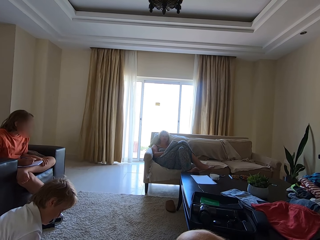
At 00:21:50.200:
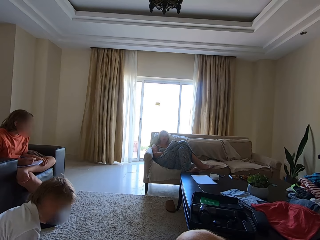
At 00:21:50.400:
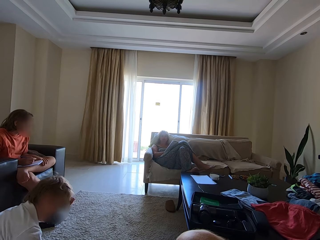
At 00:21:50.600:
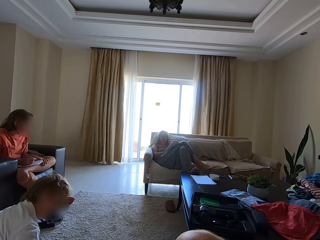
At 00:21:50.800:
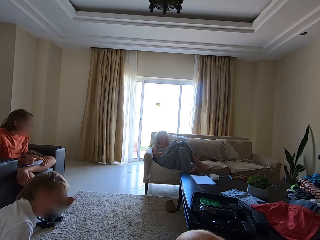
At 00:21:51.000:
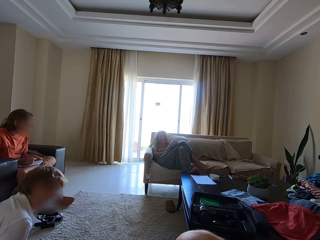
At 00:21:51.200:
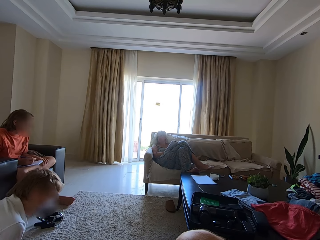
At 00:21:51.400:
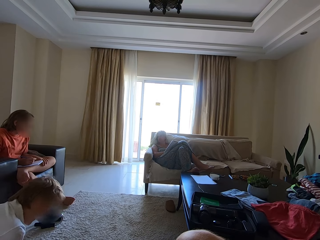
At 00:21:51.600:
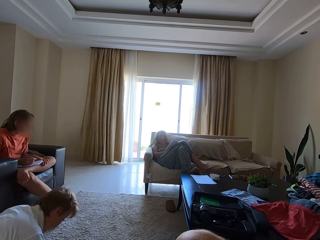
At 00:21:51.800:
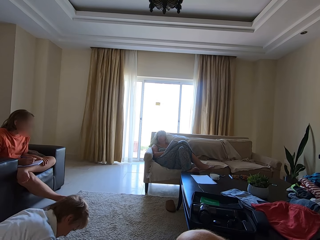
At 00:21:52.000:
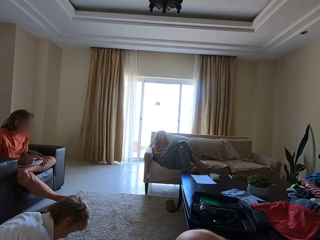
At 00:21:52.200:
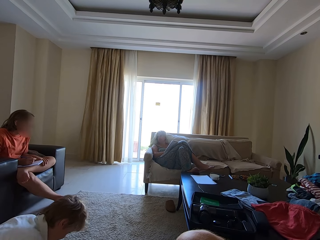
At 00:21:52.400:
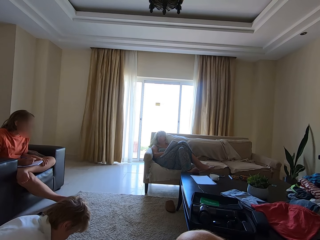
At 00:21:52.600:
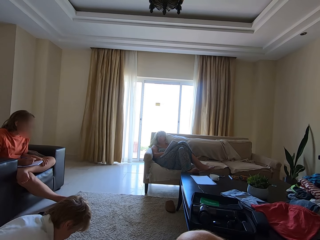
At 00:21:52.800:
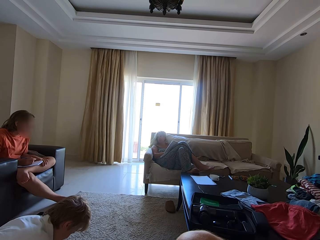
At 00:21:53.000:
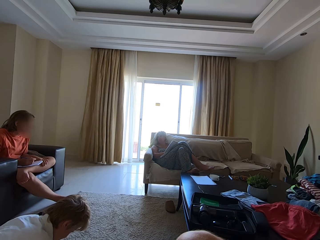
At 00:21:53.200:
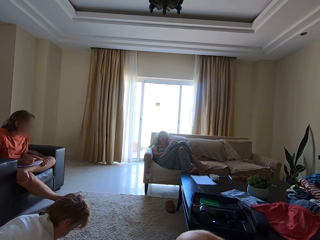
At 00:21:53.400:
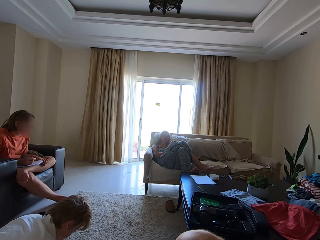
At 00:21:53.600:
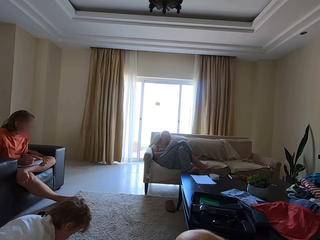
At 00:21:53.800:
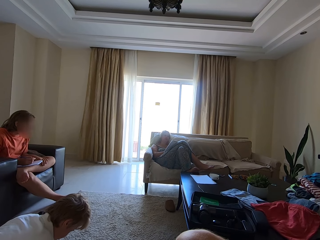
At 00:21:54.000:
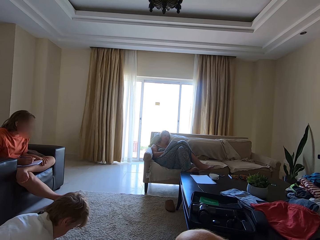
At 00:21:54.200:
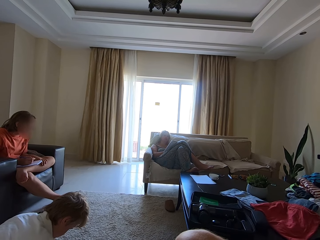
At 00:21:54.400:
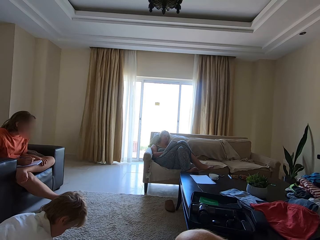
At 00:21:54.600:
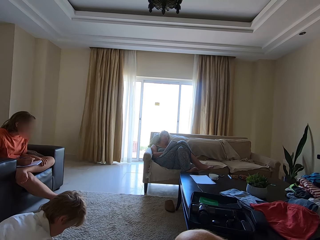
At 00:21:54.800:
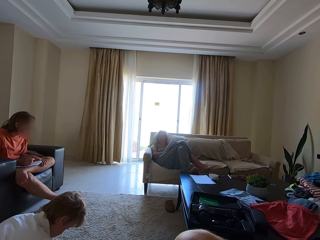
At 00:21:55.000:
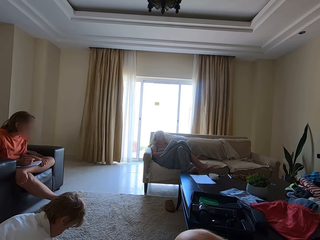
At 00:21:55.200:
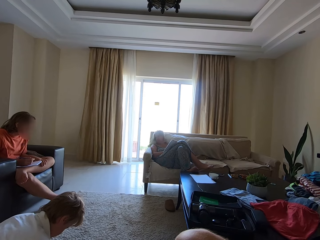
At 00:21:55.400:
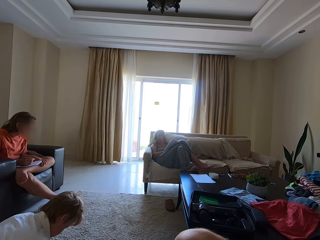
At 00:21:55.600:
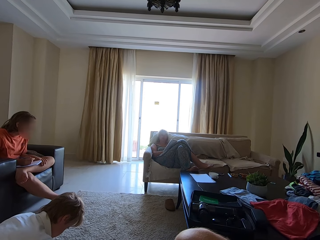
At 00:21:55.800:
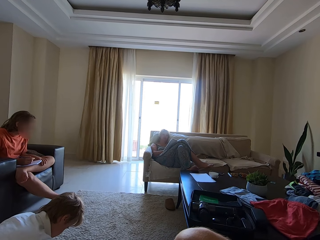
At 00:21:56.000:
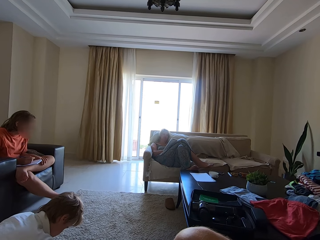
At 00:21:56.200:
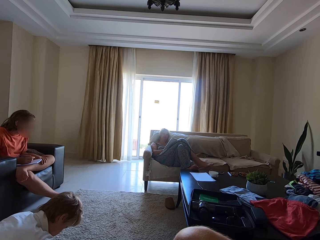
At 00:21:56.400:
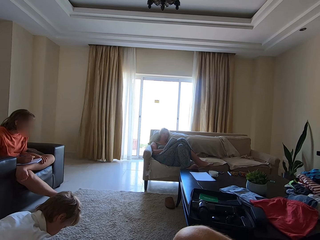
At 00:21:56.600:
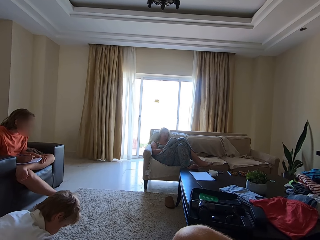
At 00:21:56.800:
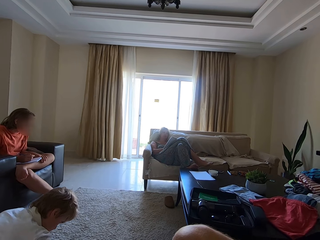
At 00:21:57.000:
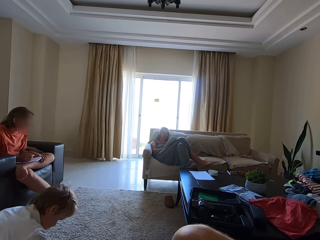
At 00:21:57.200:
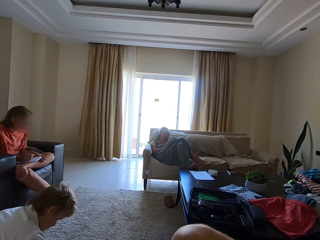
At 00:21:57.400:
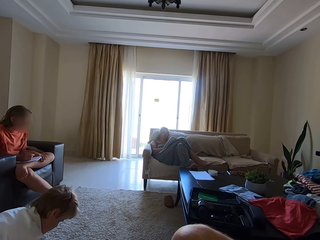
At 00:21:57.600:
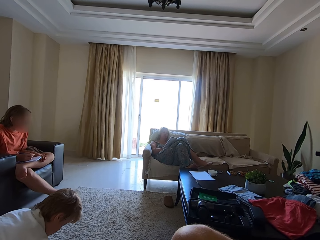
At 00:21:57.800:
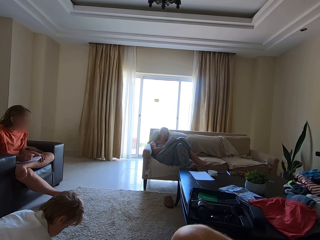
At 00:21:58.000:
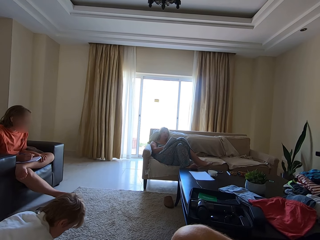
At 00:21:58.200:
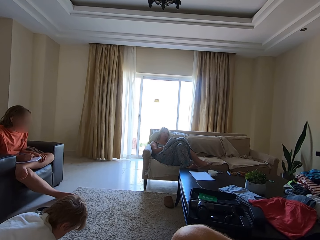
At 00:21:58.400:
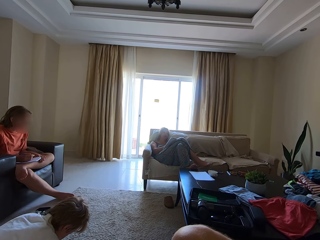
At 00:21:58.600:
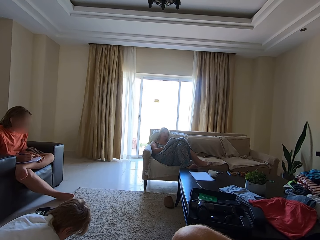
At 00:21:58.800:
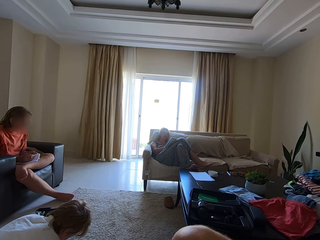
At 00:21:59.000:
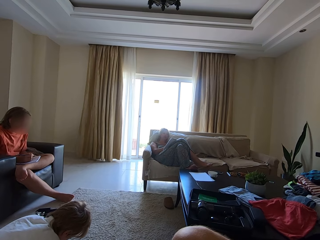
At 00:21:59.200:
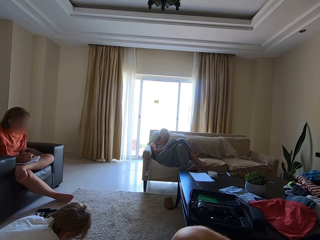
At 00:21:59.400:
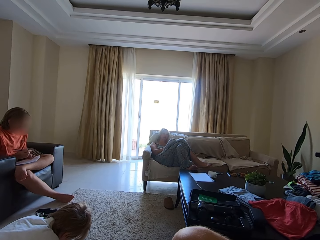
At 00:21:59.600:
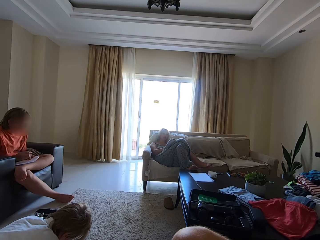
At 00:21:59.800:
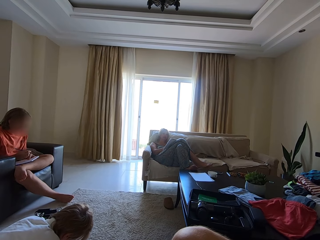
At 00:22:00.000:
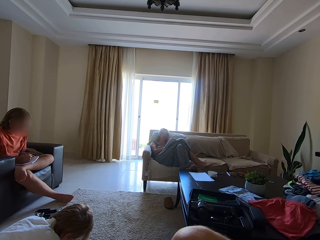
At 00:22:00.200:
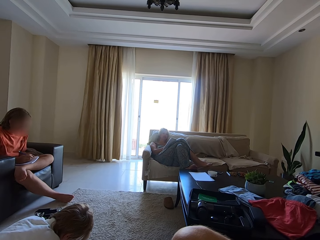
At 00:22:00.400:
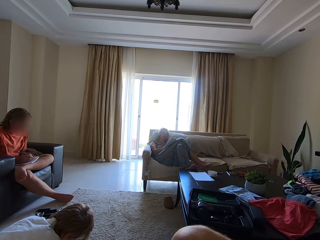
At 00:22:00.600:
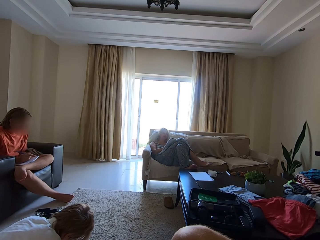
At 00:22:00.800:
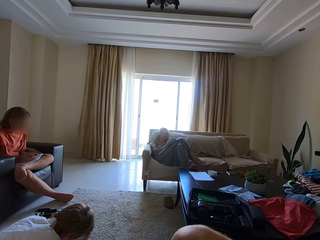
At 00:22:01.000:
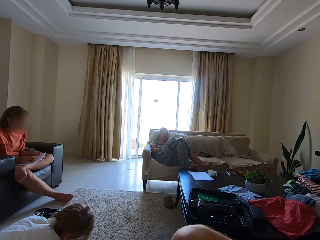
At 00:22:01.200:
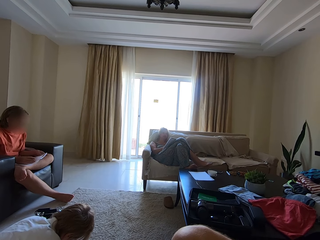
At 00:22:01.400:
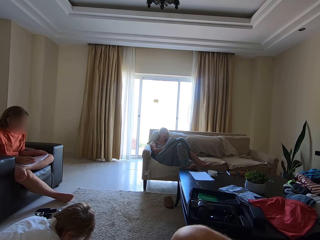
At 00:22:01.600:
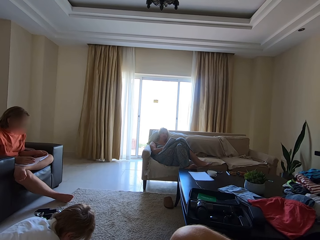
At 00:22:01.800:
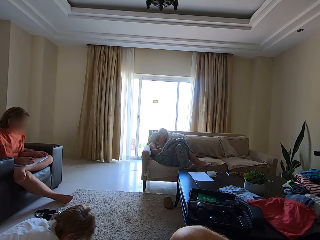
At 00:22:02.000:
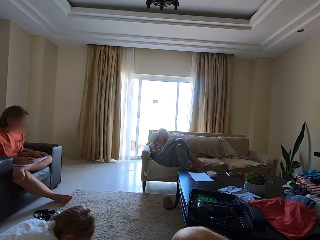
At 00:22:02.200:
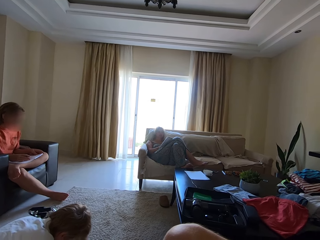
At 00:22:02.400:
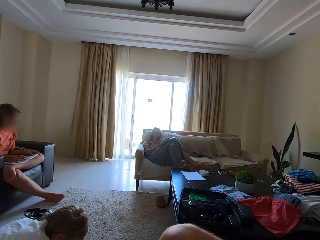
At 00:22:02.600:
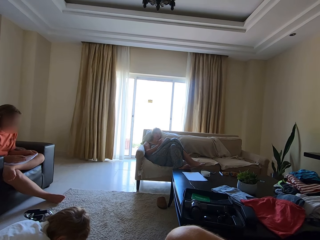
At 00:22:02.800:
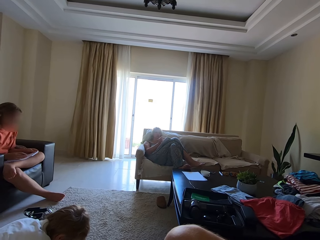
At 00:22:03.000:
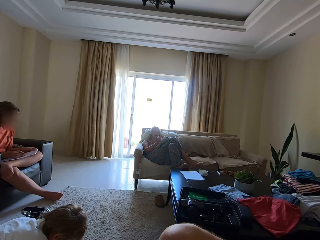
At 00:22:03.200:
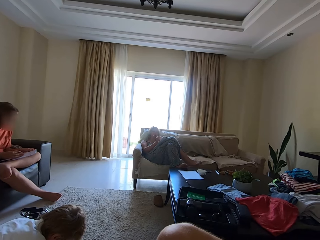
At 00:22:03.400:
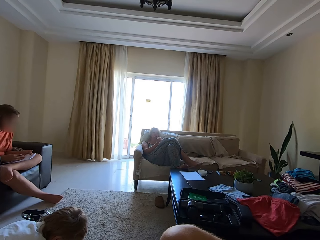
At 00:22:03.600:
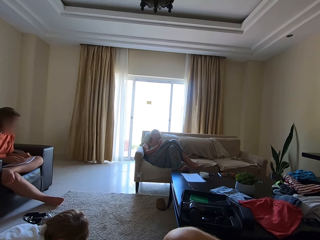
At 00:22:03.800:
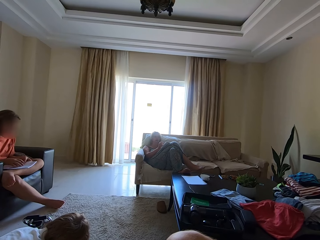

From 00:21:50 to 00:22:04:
A person writes in a book. Another person aligns a paper on the book.

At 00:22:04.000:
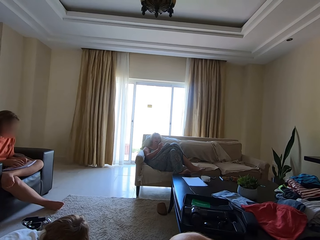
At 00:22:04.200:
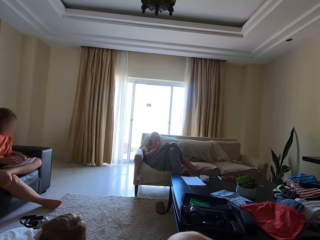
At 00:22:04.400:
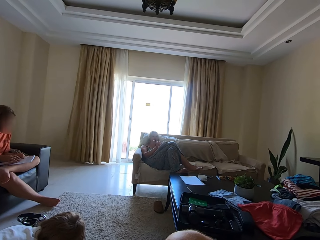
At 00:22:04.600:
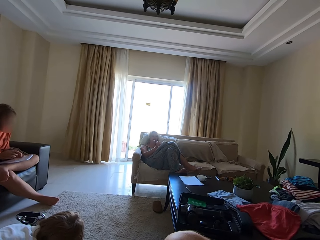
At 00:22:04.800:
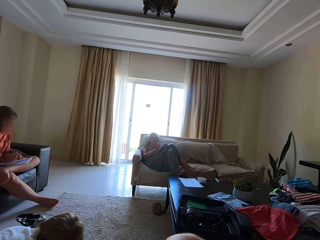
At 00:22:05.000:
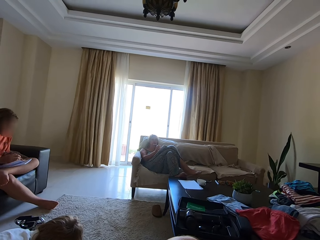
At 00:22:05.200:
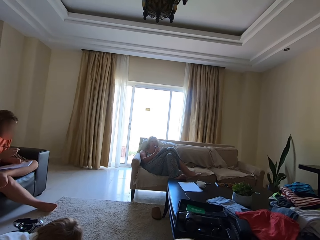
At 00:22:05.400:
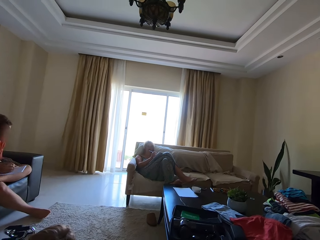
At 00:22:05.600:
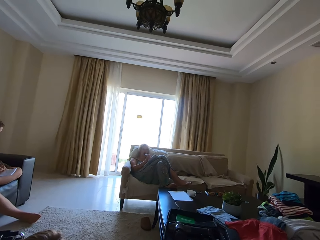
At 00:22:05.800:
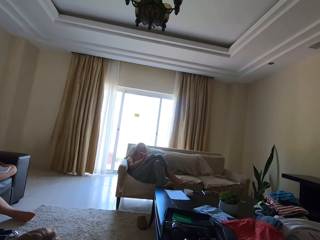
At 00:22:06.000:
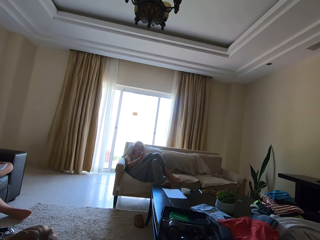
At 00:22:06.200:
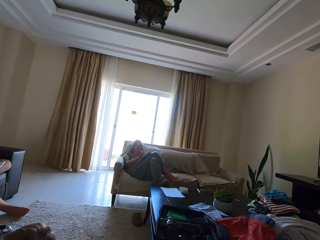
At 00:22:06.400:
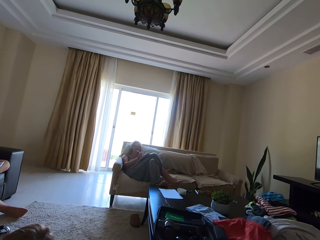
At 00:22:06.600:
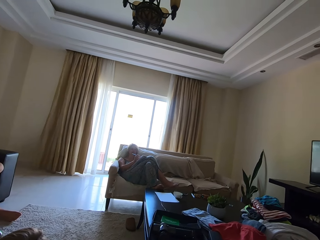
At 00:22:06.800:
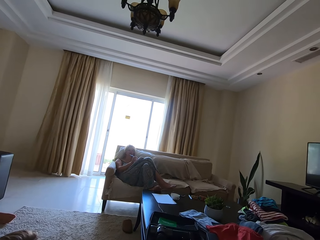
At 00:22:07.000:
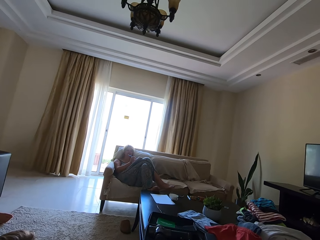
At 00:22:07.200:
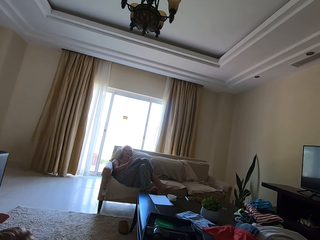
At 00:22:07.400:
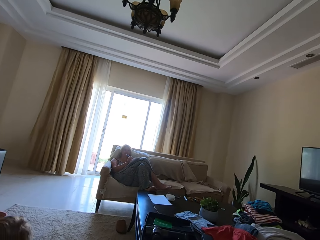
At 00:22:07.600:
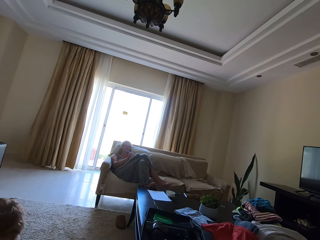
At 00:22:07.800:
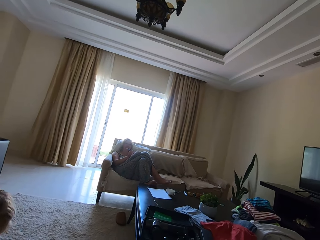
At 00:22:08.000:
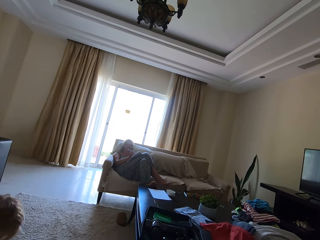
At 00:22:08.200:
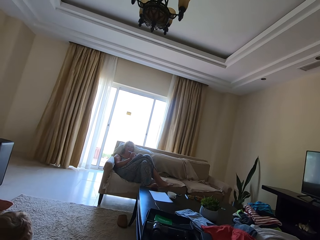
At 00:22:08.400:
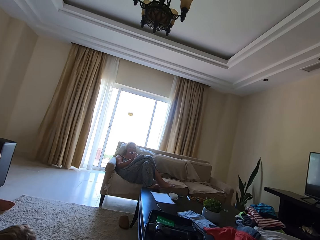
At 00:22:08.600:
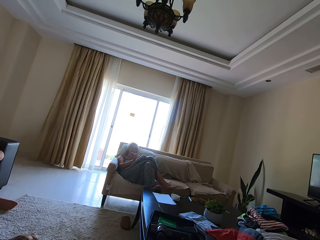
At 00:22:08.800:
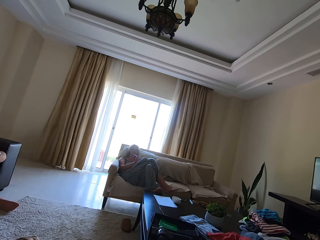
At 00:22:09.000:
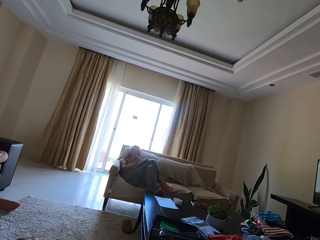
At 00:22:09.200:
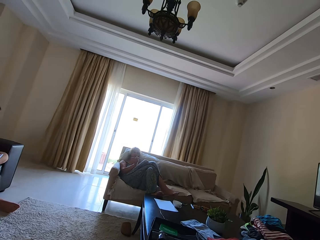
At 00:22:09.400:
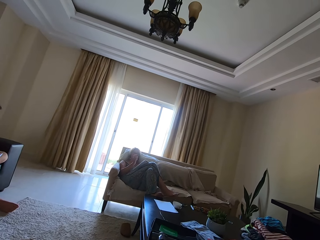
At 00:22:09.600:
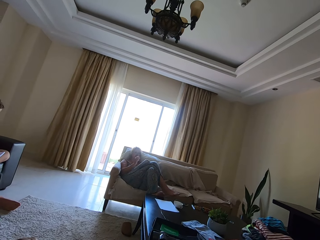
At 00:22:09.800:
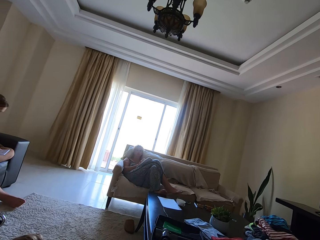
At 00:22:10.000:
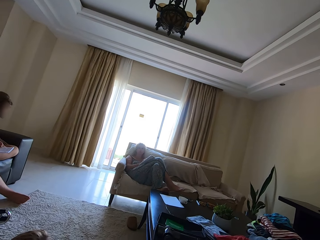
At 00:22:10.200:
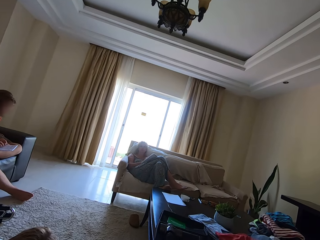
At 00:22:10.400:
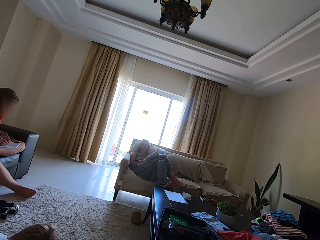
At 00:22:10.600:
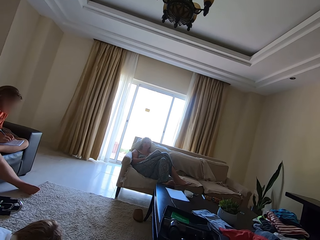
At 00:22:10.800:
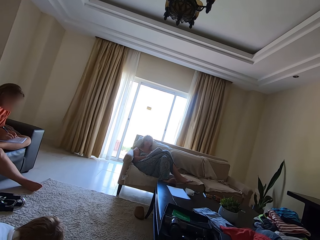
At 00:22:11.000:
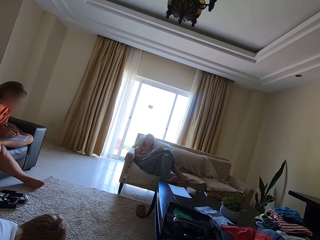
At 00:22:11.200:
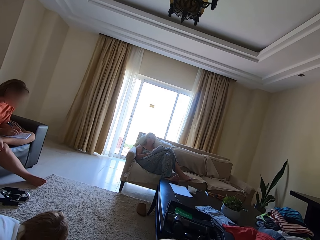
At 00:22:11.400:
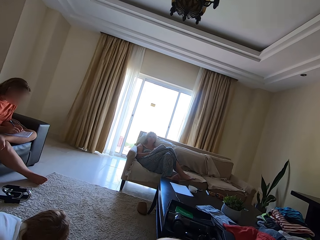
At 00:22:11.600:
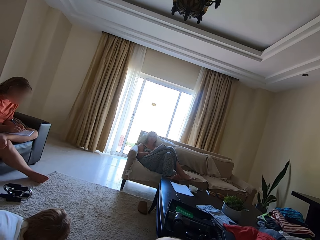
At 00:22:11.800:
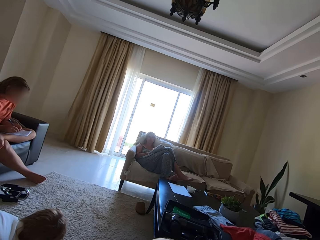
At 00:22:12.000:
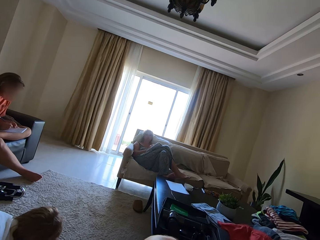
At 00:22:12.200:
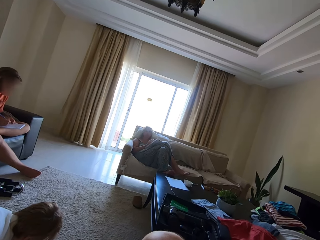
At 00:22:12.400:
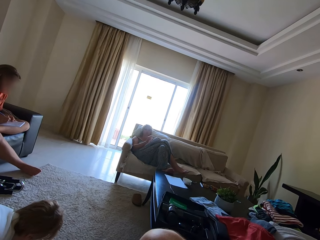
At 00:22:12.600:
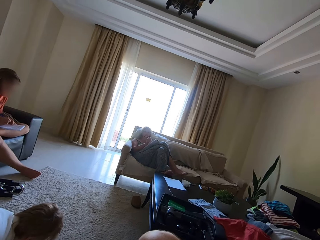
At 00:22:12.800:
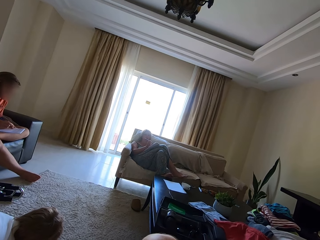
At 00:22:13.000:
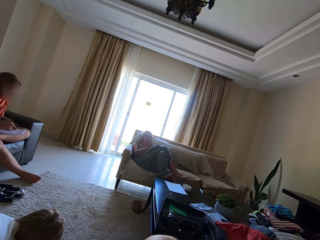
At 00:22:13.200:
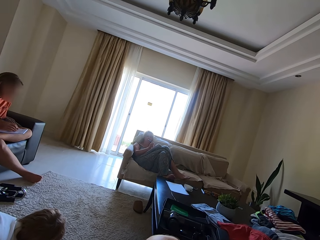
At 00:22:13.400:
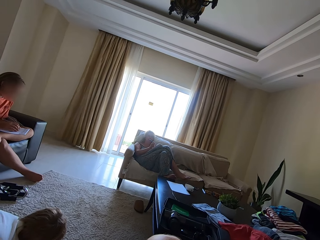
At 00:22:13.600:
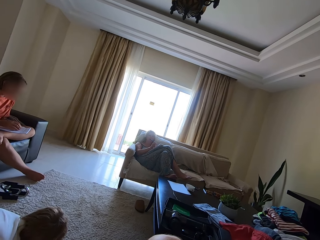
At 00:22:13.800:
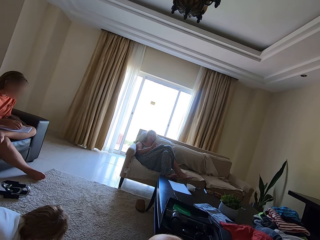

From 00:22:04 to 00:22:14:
The camera wearer converses with a woman. The woman writes in a book. The camera wearer converses with the woman. Another person writes in a book.
